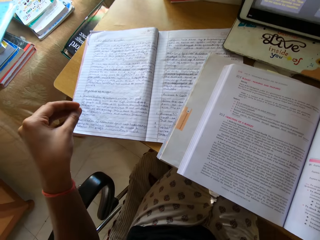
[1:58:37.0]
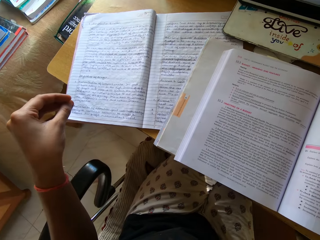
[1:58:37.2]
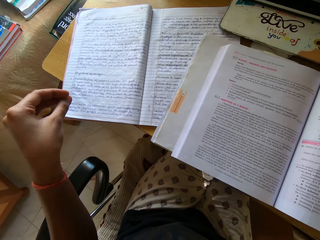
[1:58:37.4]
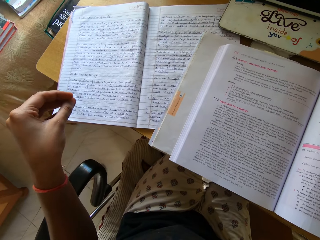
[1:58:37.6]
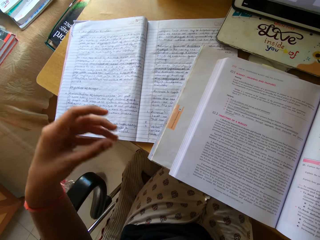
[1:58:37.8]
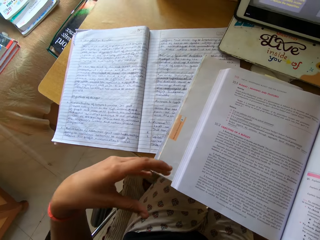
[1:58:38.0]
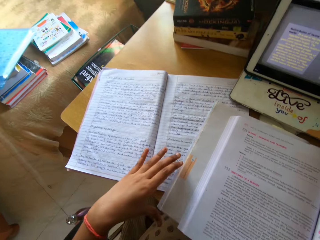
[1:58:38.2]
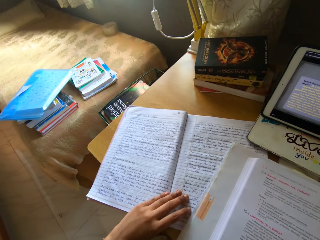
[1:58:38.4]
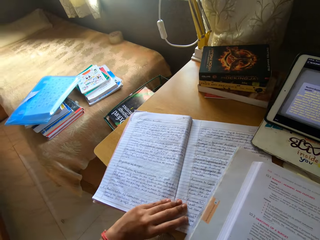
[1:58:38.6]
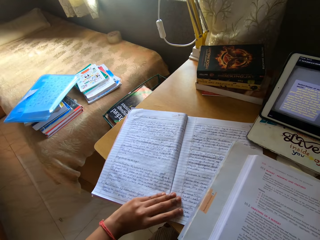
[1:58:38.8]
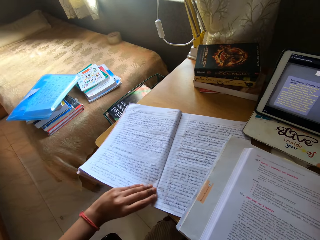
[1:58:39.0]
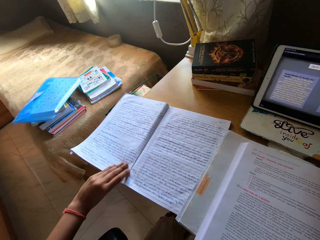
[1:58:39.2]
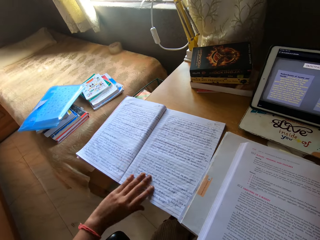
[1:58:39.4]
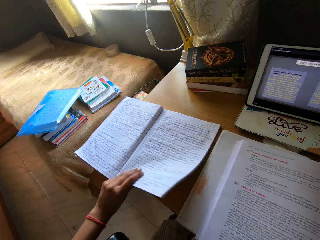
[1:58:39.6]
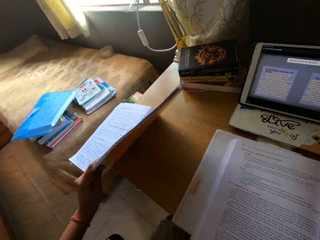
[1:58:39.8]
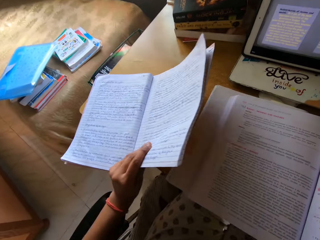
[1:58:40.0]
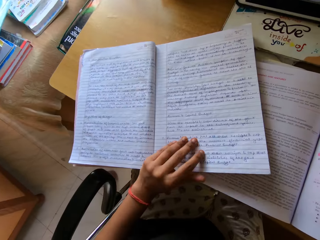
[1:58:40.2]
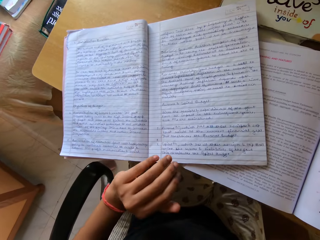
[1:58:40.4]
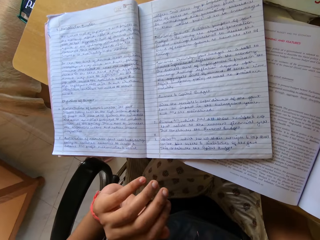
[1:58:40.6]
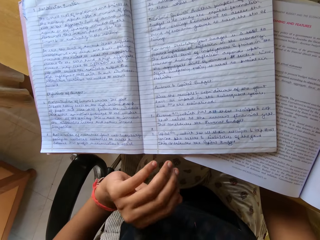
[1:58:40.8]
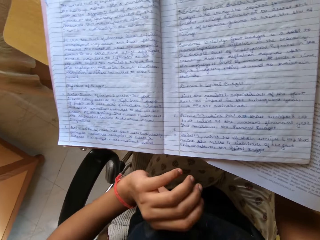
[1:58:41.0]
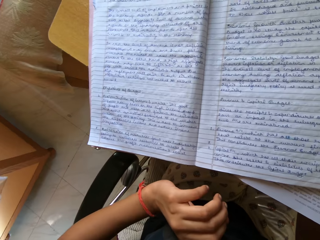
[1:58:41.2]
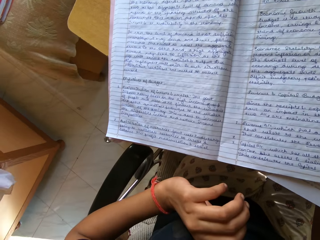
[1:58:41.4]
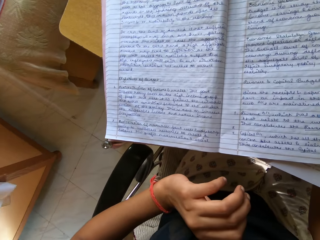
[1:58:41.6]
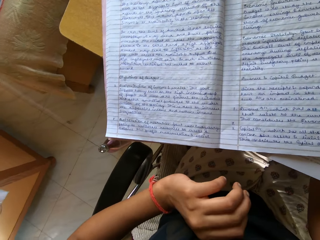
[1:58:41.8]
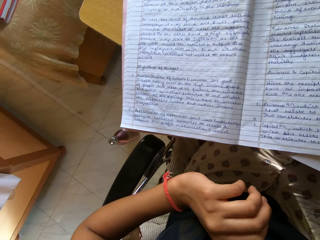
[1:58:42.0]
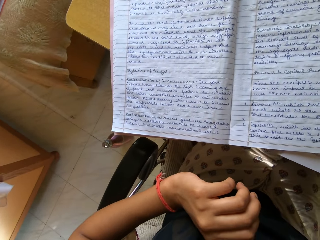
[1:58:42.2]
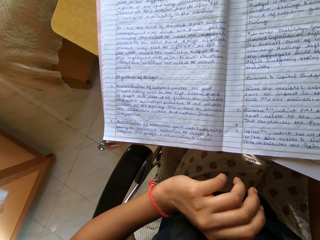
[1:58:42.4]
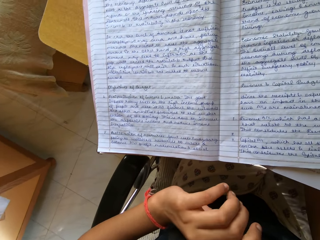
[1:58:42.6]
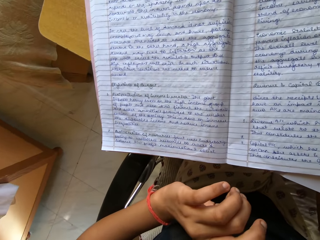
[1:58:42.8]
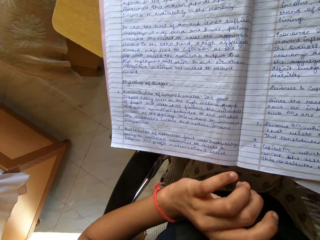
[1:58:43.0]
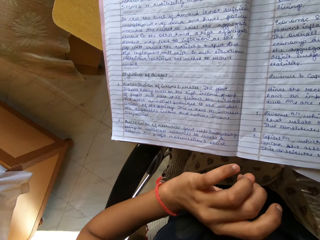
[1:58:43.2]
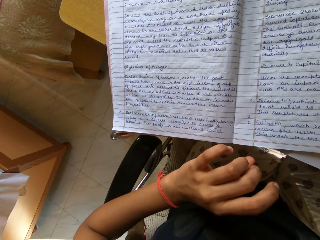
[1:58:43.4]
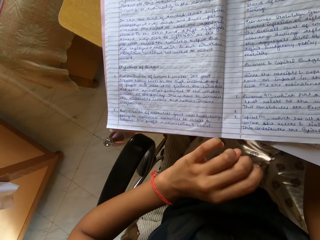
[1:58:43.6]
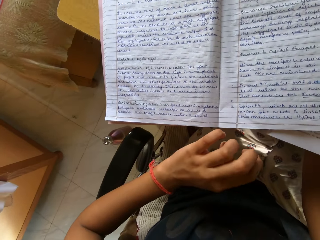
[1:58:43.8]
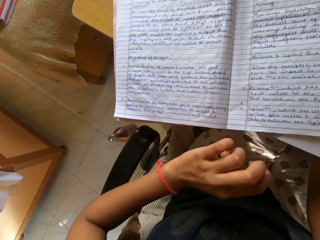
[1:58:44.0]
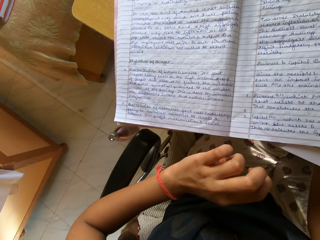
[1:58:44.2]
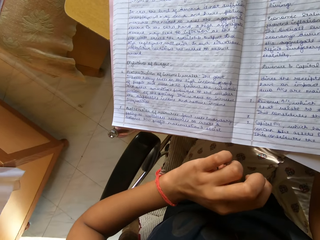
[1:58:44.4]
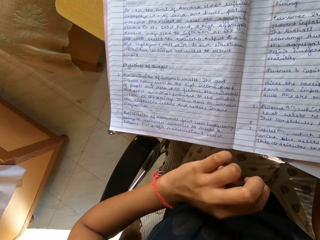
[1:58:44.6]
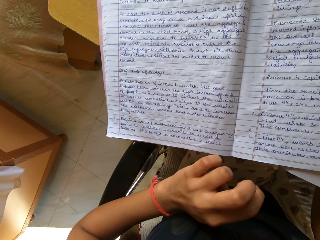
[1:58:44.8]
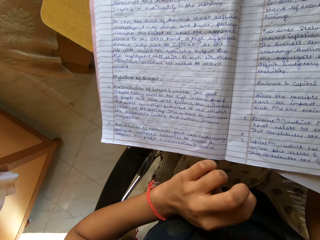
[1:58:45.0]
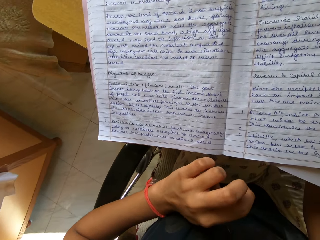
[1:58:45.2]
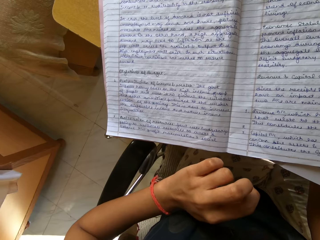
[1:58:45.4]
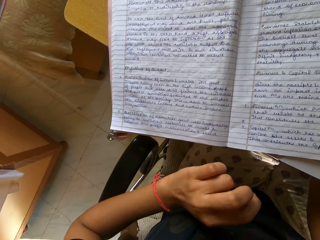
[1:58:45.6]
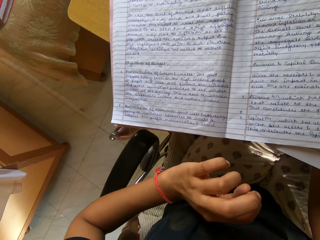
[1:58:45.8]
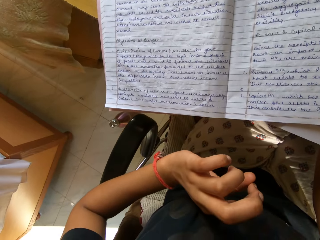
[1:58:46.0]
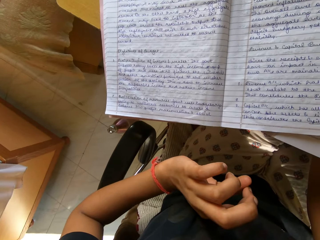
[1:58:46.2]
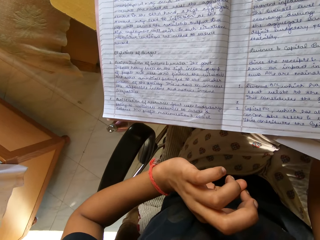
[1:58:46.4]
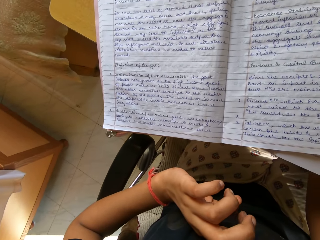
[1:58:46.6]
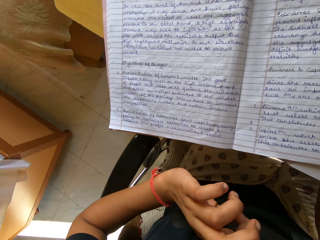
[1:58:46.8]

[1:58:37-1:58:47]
The camera wearer moves a book on the table. They put the book on a textbook. They release the book. They look around the room.

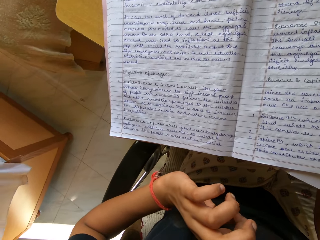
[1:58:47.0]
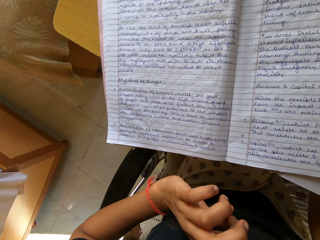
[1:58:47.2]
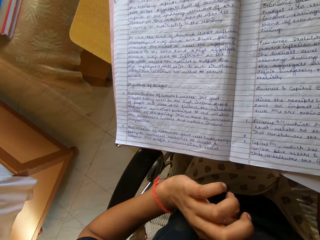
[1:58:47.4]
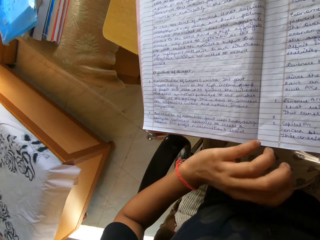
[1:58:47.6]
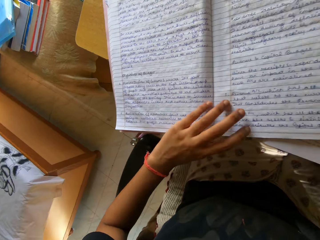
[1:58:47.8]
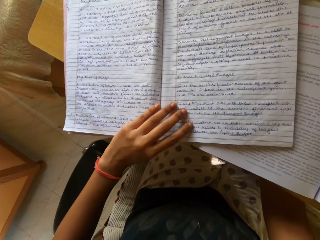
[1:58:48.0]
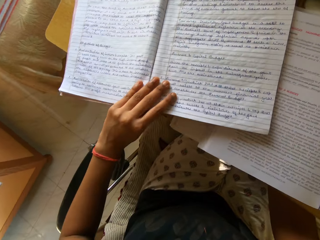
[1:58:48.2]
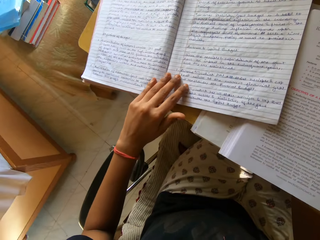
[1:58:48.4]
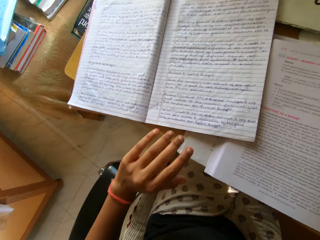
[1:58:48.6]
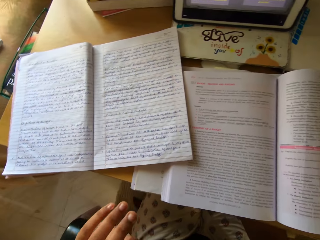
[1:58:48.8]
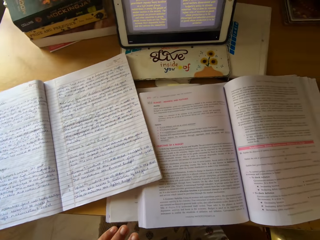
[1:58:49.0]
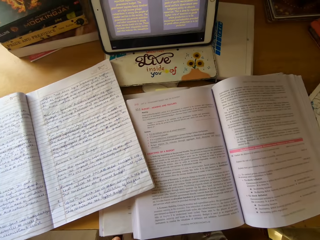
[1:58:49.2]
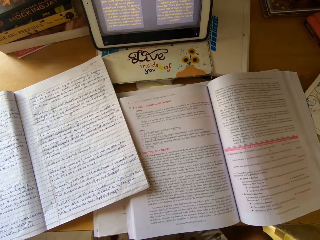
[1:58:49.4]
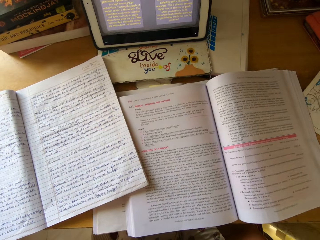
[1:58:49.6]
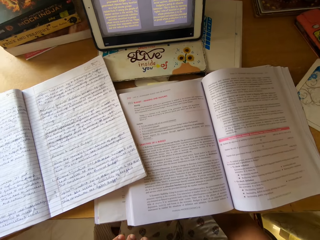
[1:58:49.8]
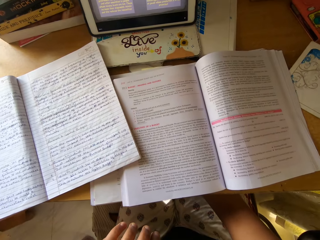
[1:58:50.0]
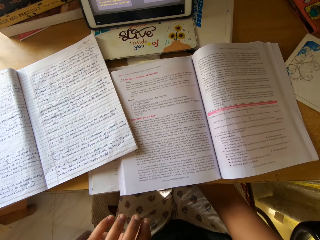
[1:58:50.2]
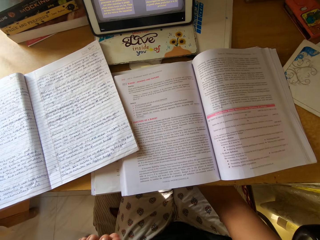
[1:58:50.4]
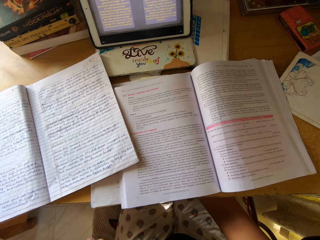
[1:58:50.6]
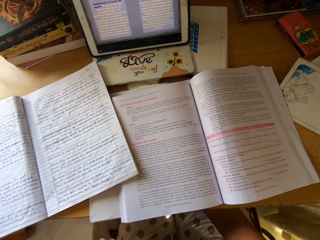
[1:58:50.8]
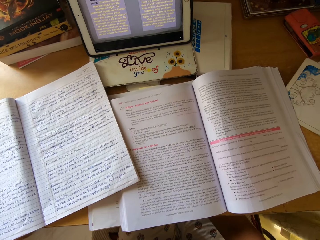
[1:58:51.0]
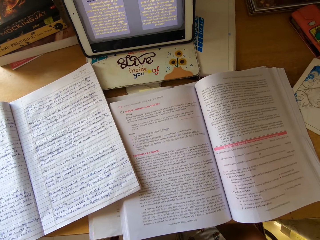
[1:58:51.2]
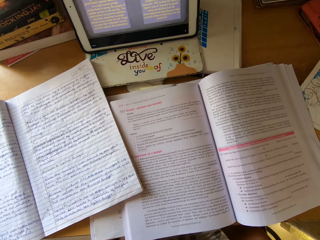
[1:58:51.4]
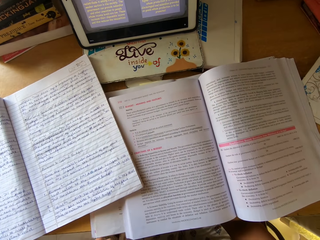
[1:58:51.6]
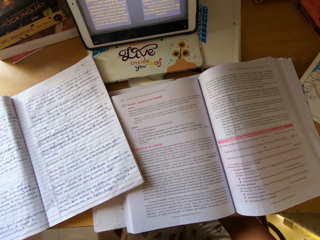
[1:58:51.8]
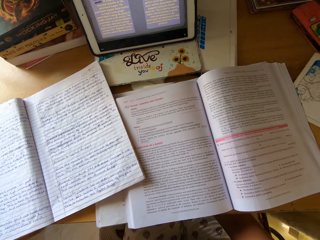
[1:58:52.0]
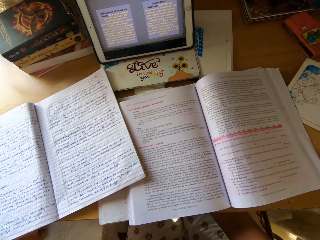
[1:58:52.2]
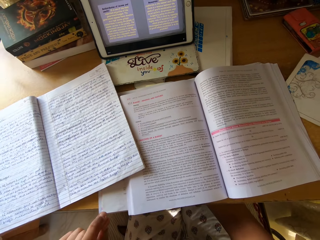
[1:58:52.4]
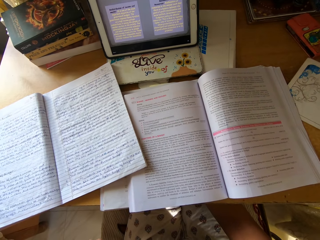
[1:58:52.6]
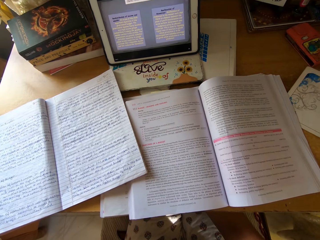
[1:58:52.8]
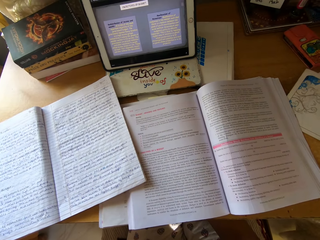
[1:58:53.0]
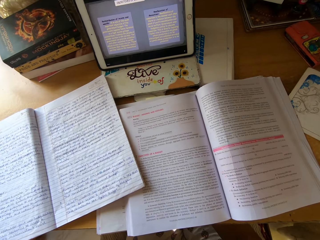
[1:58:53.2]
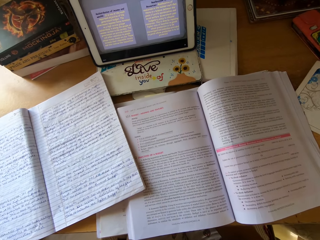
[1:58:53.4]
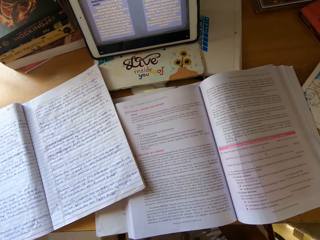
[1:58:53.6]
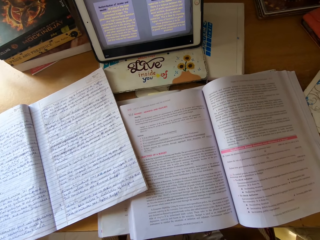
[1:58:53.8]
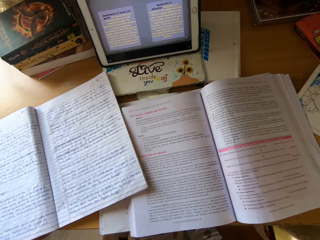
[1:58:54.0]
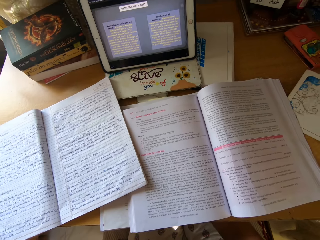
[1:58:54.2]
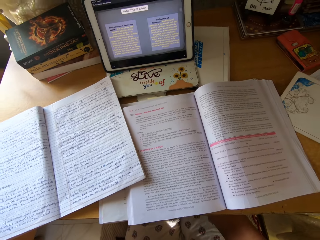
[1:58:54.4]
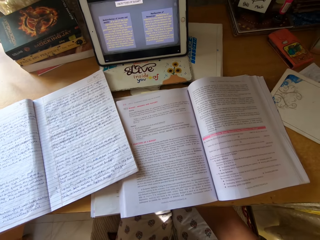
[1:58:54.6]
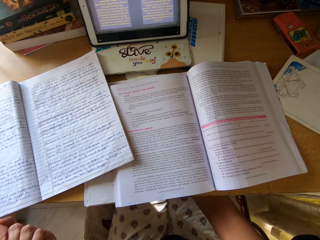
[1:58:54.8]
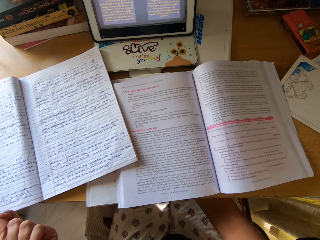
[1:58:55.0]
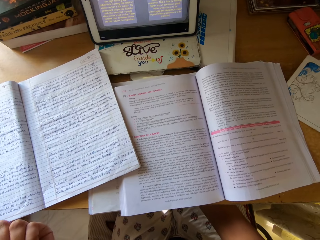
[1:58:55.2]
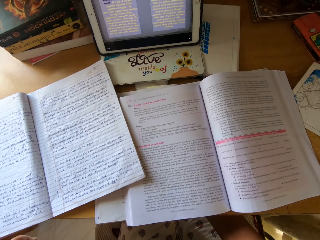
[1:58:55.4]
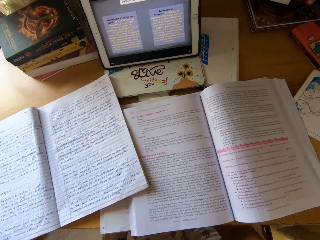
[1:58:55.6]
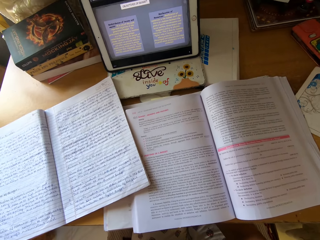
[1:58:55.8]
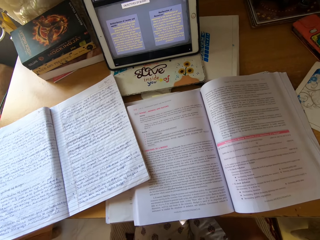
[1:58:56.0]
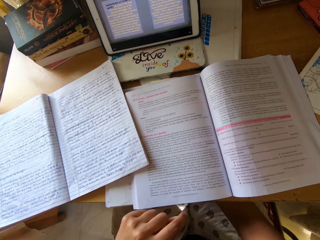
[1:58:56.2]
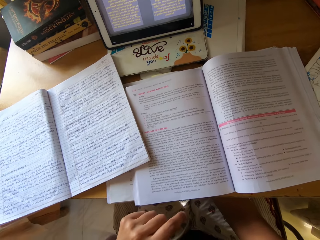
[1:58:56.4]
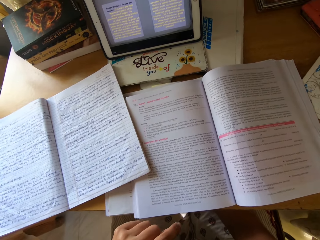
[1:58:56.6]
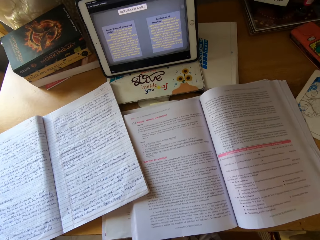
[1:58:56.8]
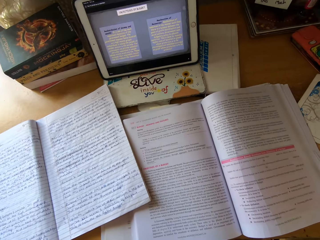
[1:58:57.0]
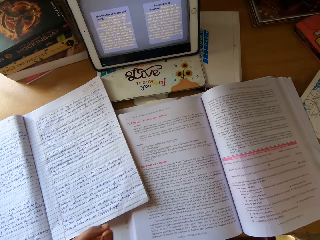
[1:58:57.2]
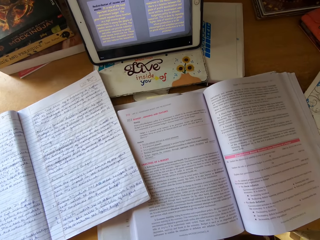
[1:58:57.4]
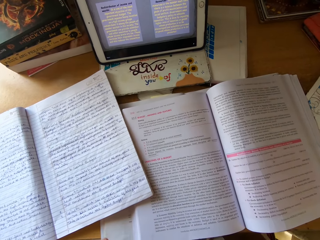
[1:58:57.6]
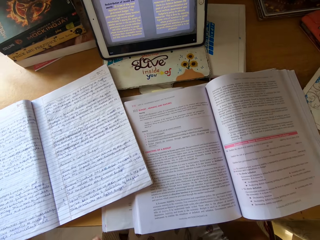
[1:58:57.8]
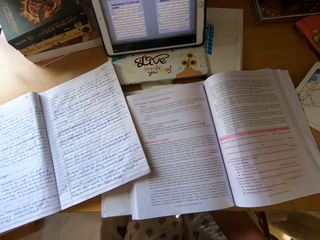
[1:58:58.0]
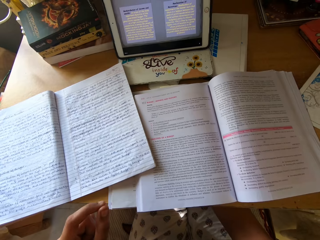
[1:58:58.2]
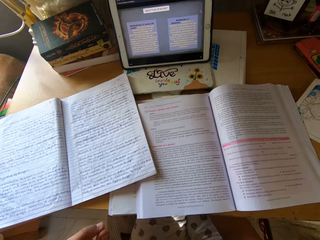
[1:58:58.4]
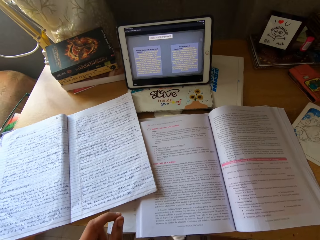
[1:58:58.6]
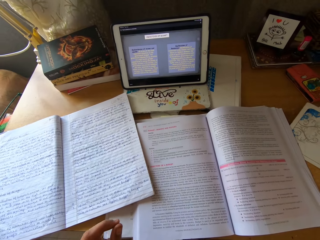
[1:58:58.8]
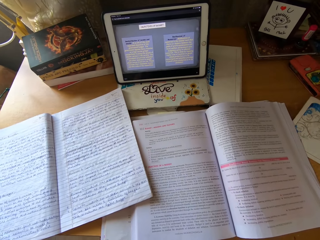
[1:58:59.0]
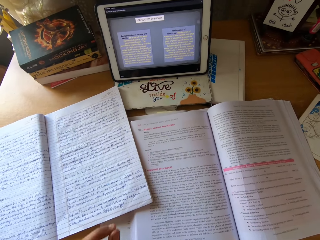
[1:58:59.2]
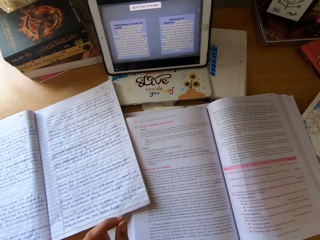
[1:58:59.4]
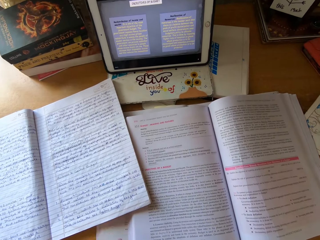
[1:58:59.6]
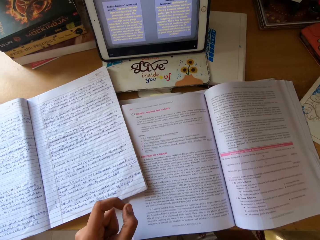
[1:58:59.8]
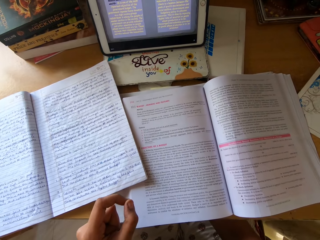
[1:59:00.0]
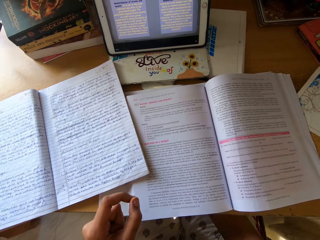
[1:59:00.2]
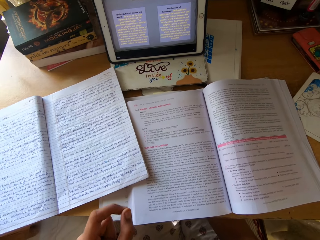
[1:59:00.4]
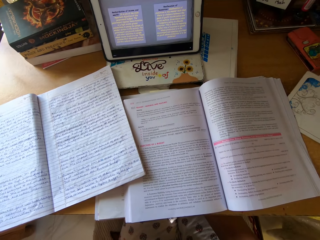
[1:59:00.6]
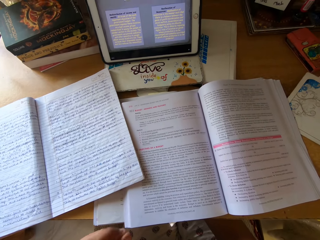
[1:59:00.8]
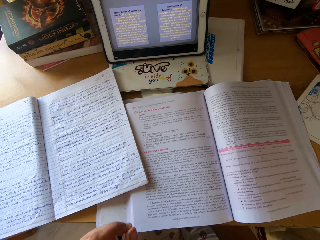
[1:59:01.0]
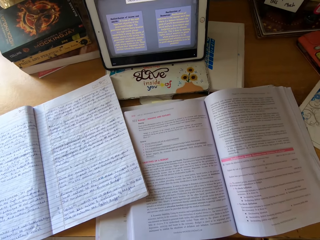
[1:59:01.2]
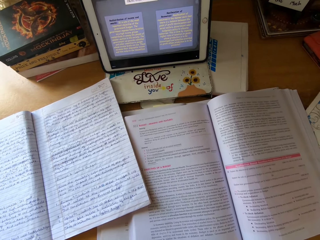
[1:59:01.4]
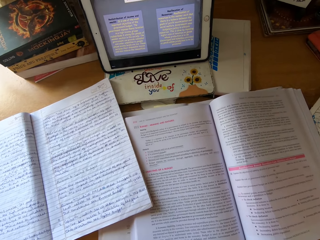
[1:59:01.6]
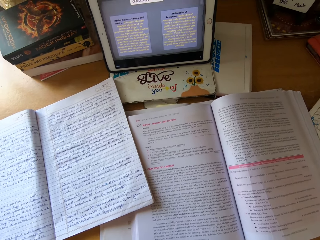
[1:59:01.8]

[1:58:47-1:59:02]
The camera wearer moves a book. They signal with the left hand. They release the book. They read notes from the book. They move a hand.
